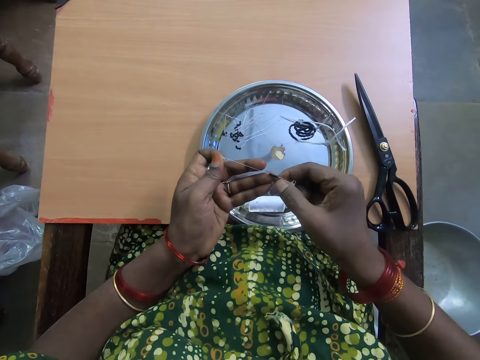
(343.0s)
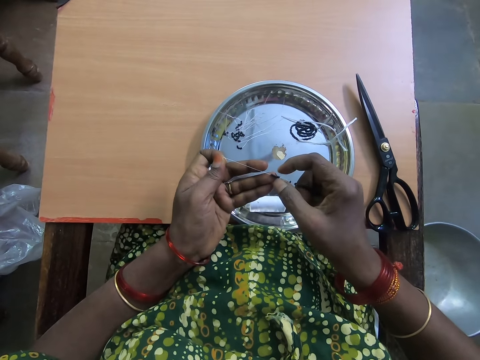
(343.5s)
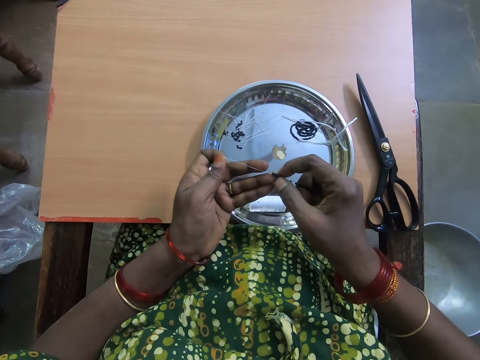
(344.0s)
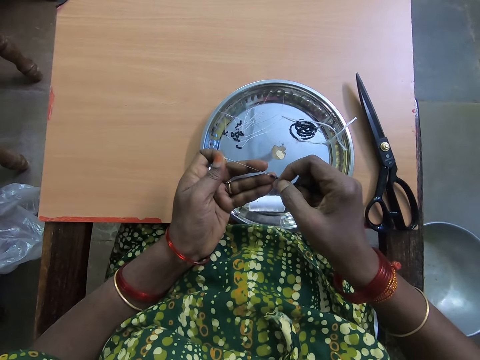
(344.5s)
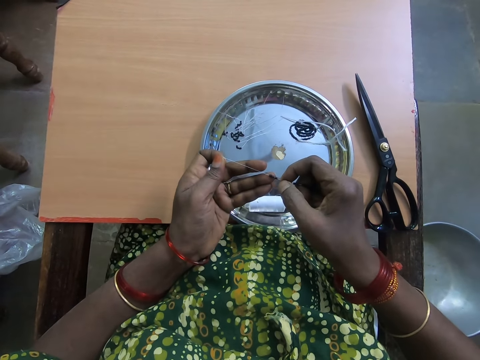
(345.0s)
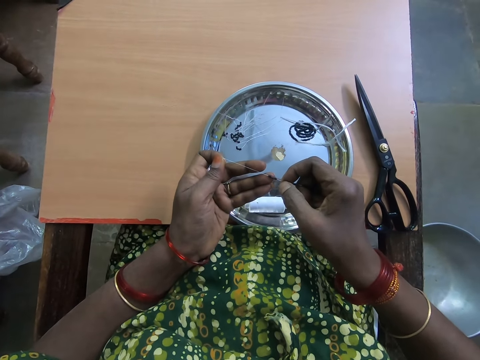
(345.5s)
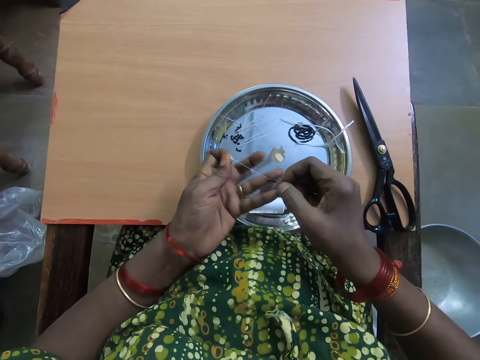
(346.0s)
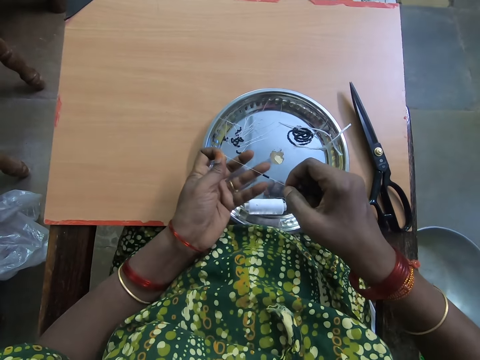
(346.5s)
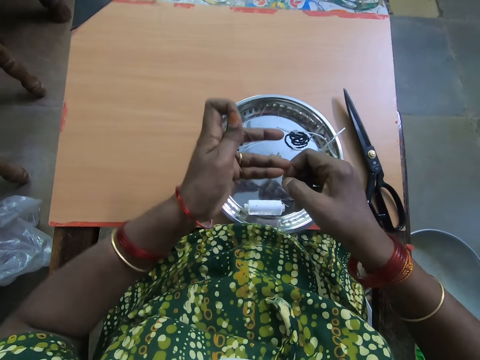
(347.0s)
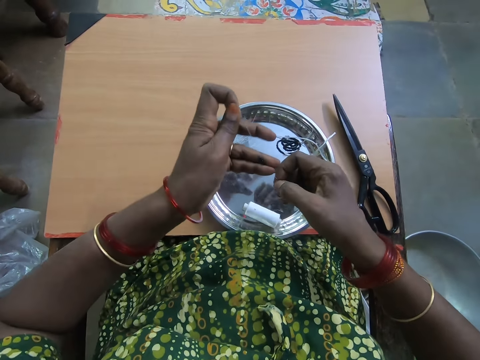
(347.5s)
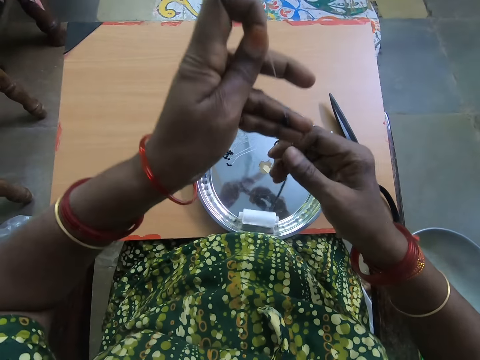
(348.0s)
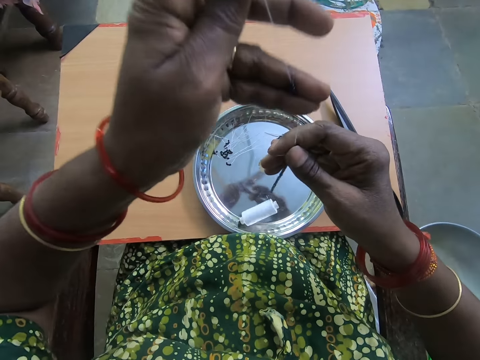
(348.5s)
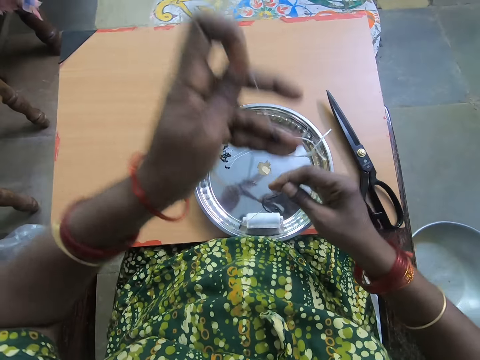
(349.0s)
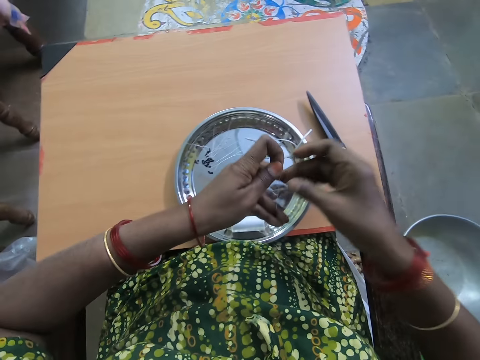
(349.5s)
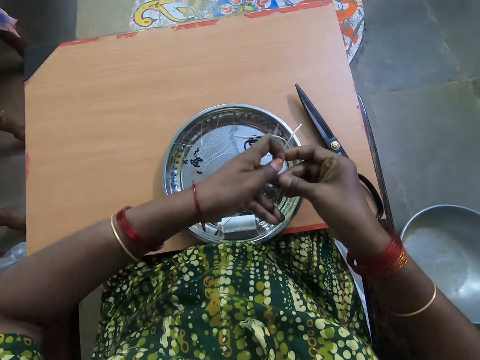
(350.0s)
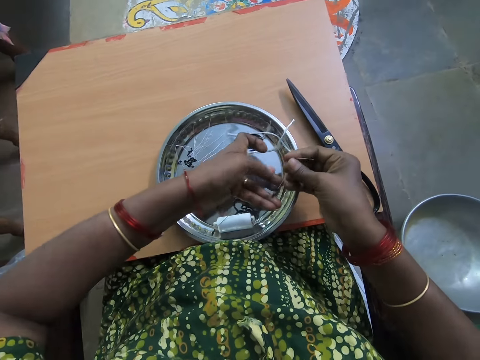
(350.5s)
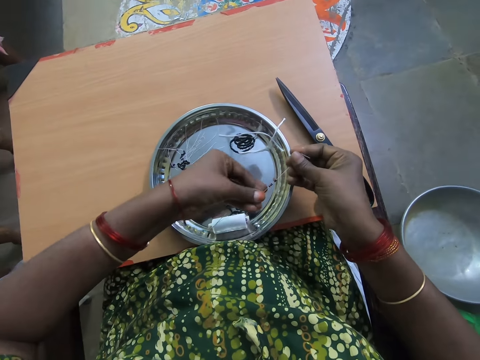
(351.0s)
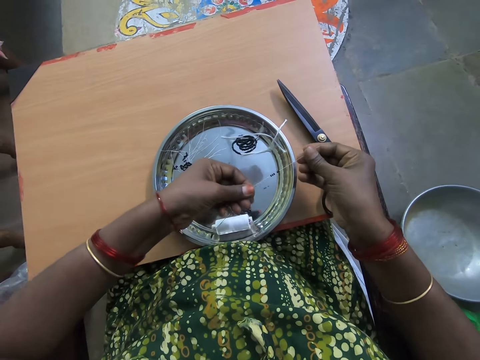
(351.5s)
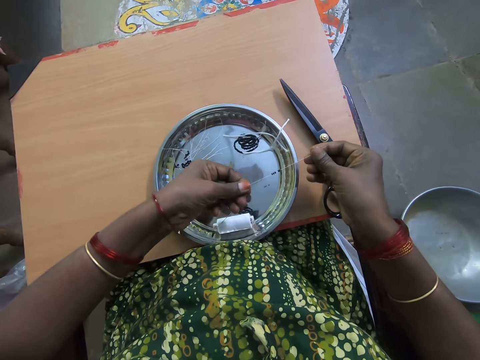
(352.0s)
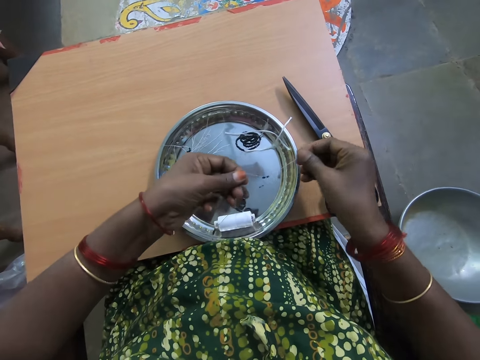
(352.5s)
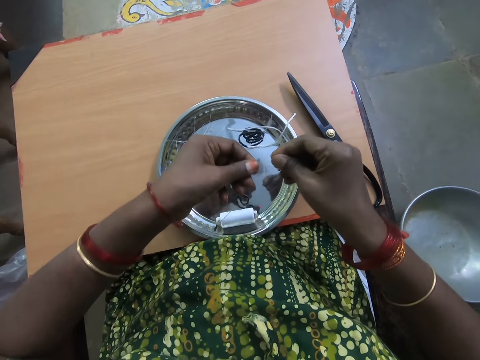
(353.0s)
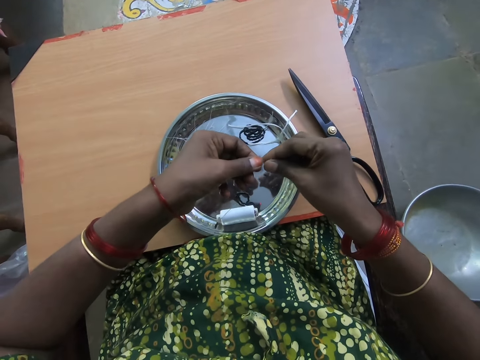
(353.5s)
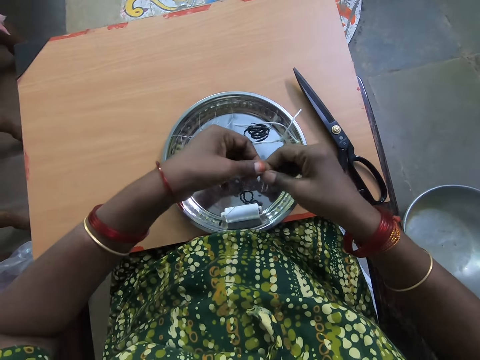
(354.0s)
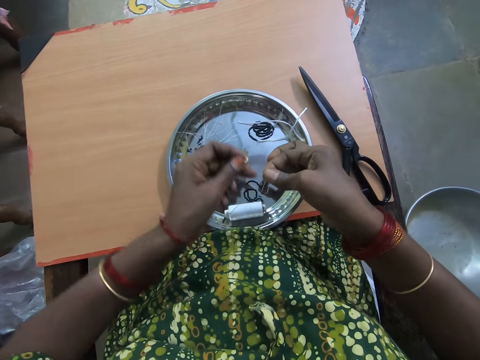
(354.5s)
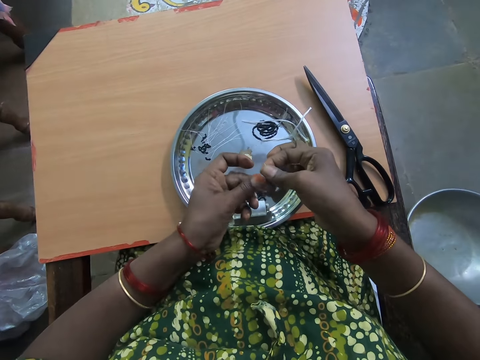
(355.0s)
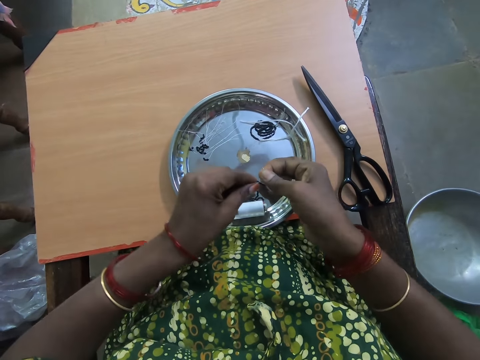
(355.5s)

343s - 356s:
The camera wearer raises the beaded thread up in her left hand. She straightens the polyester yarn. She pulls down the beads in the thread with her right hand. She passes the thread to her right hand. She stretches the thread with both hands. She joins the thread together. She folds the polyester yarn with beads.

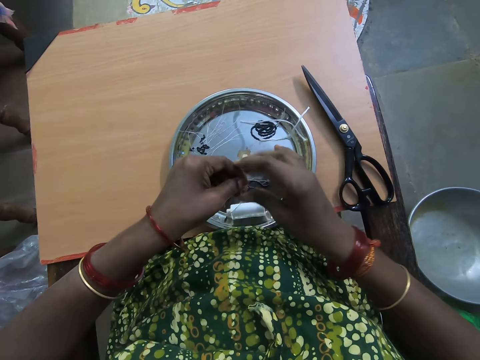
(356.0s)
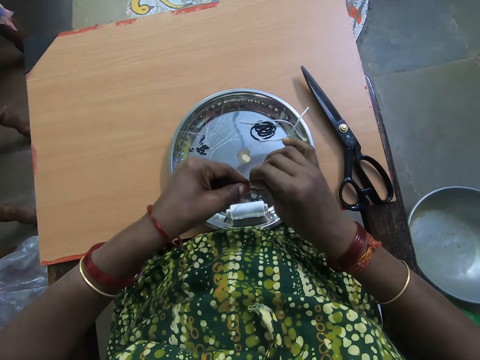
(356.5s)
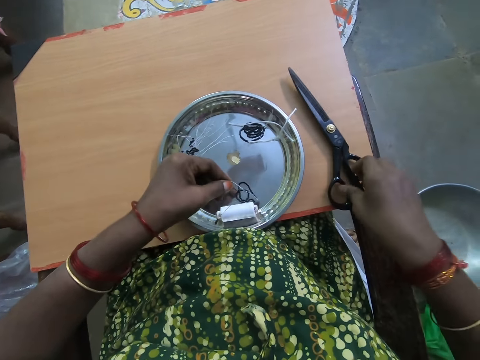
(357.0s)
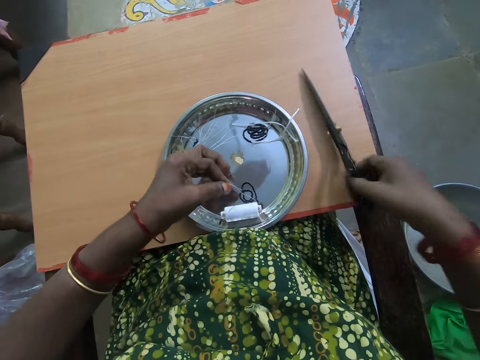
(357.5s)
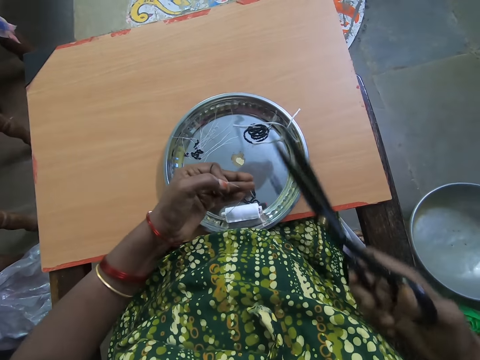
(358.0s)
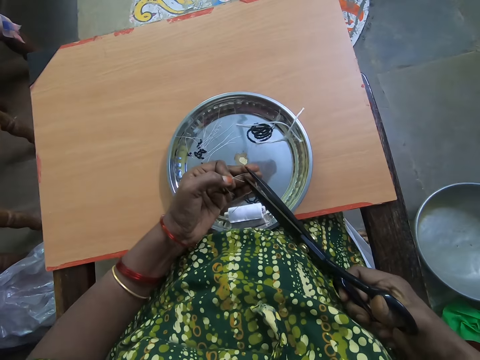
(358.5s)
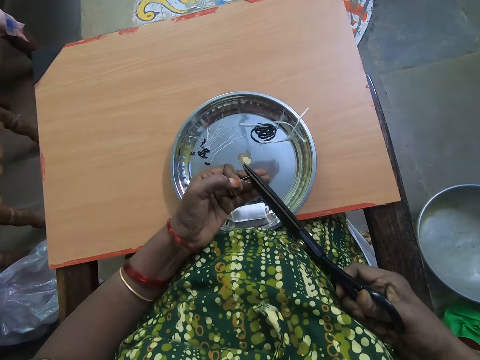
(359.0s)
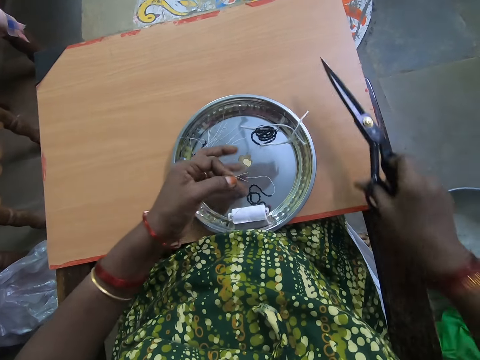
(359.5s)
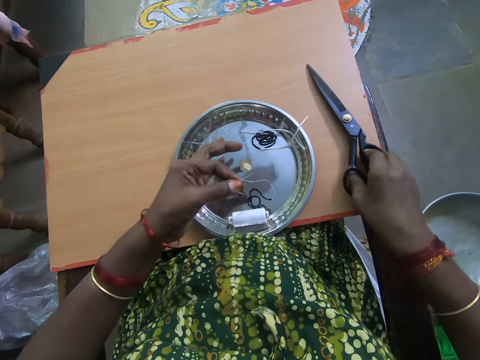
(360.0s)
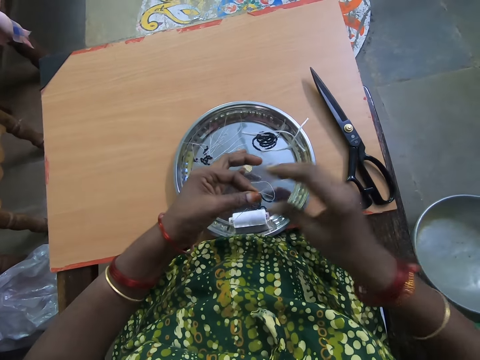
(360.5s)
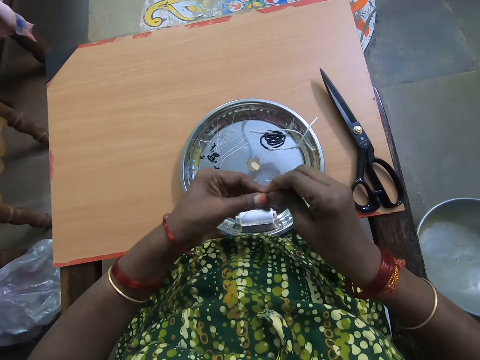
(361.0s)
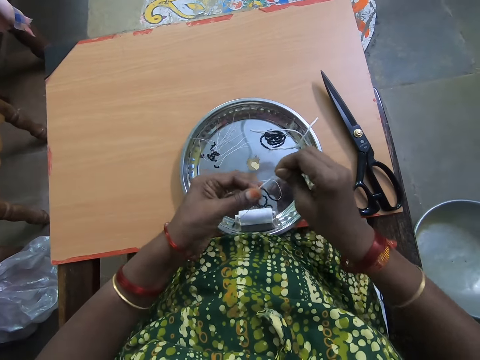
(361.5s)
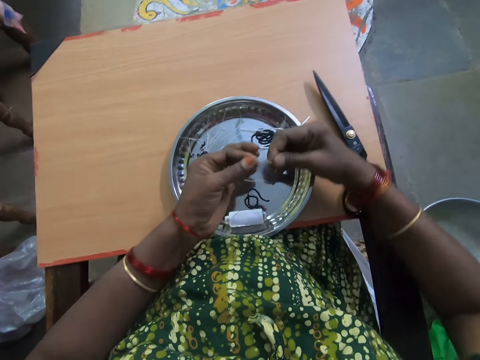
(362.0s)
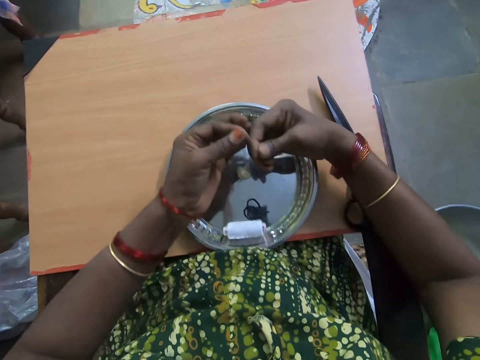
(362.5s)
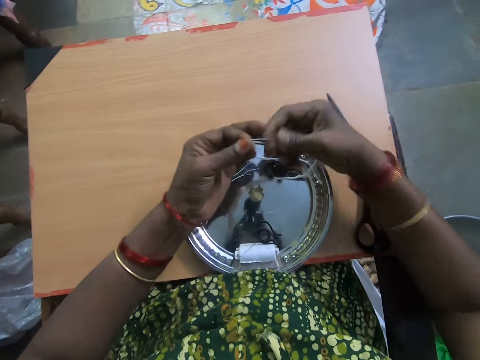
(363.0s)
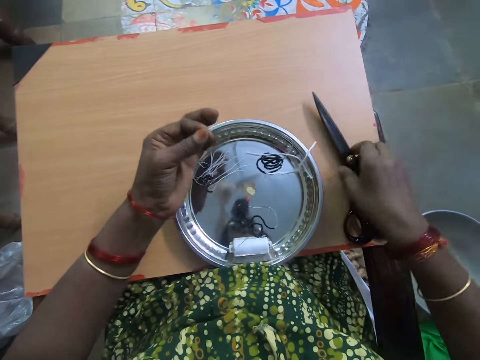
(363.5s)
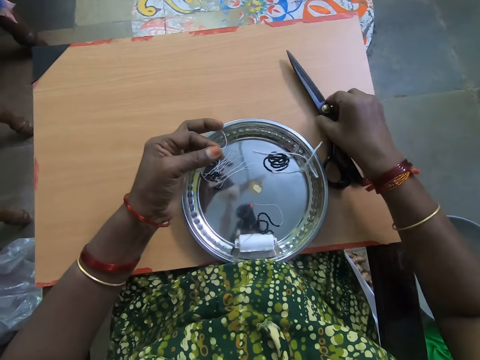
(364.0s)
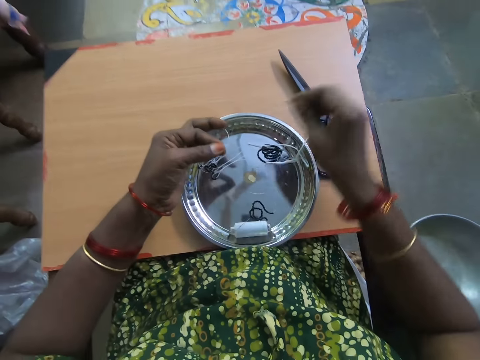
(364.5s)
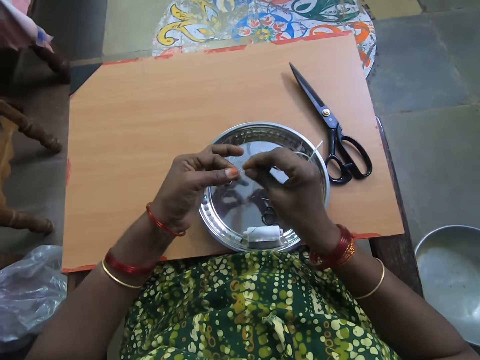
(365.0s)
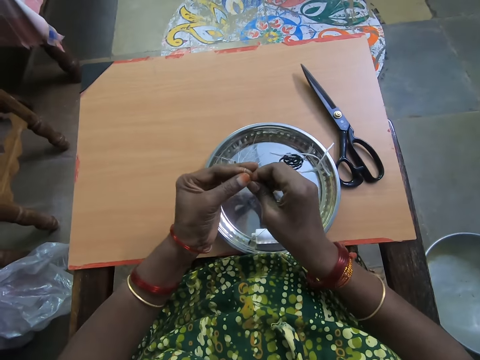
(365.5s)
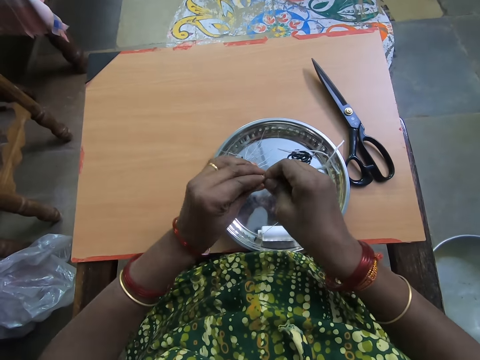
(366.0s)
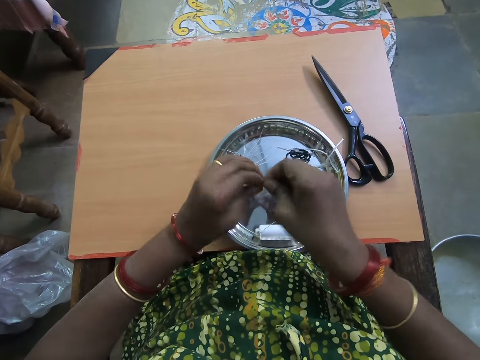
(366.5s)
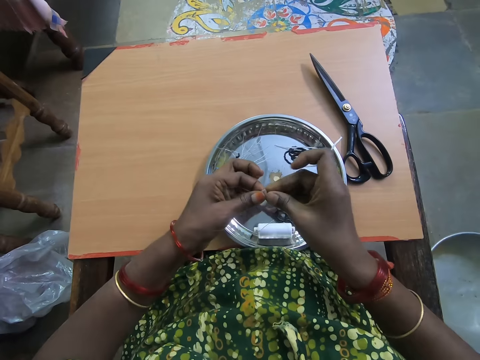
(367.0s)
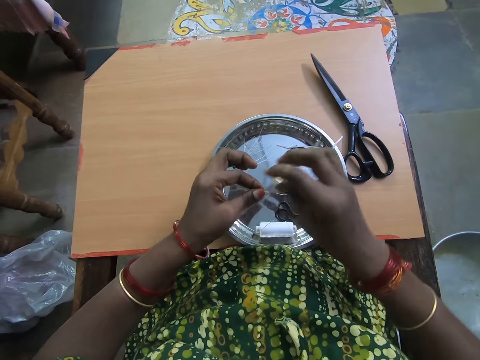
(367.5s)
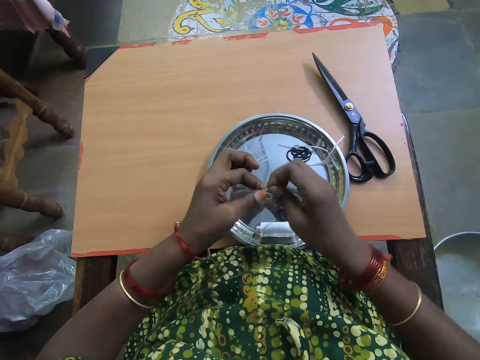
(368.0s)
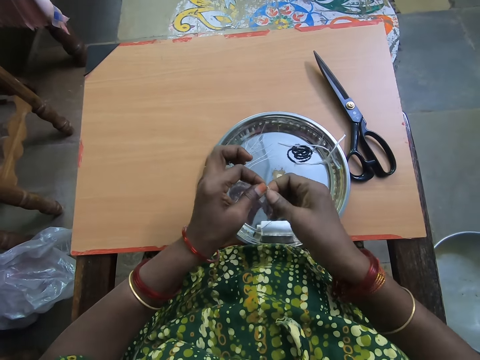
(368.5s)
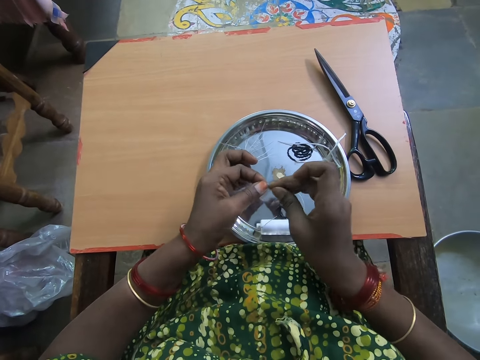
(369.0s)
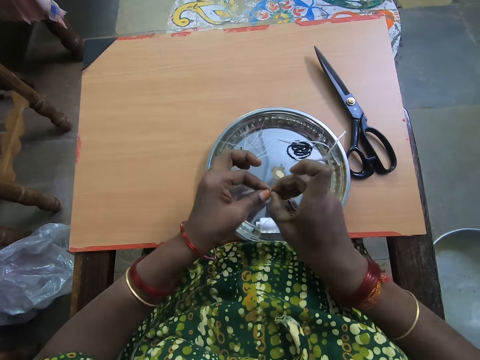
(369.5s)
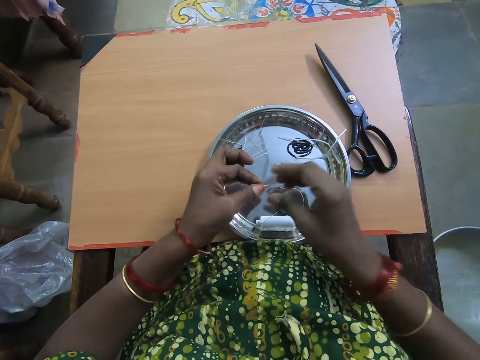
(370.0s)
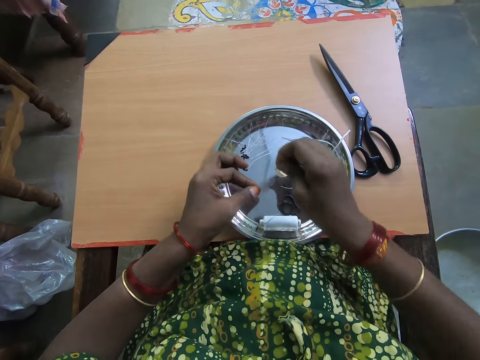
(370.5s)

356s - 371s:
The camera wearer adjusts the tip of the thread with her right hand. She picks up the scissors from the table with her right hand. She cuts the thread with the scissors. She drops the scissors on the table. She folds the polyester yarn. She ties the thread with both hands. She moves her hand forward. She straightens the polyester yarn. She picks up the scissors from the table with her right hand. She moves the scissors on the table. She drops the scissors on the table. She folds the polyester yarn. She ties the thread with both hands.
